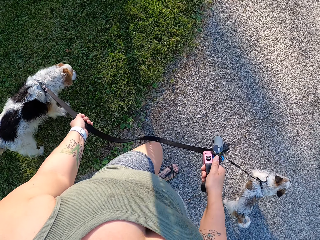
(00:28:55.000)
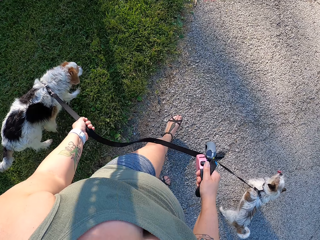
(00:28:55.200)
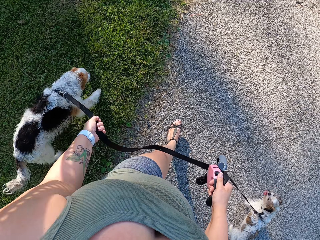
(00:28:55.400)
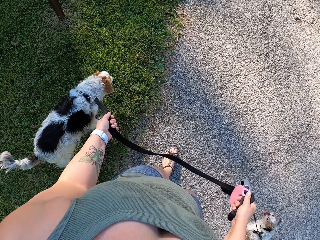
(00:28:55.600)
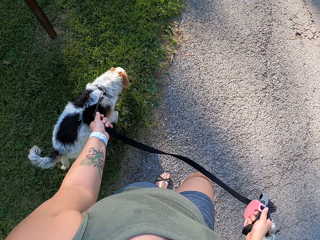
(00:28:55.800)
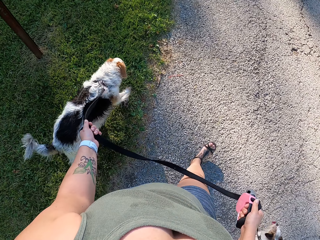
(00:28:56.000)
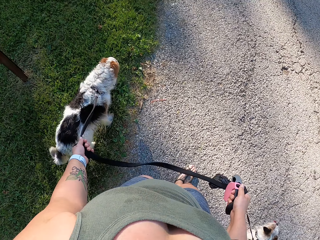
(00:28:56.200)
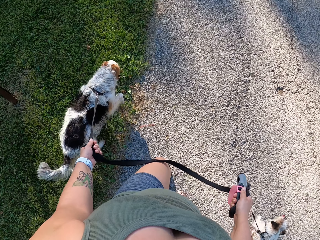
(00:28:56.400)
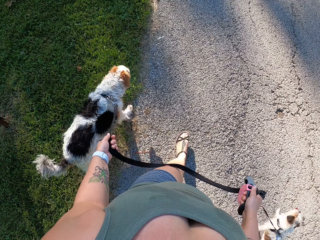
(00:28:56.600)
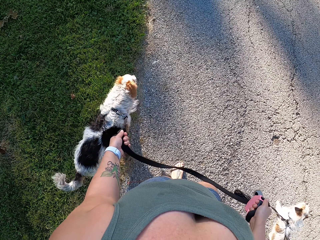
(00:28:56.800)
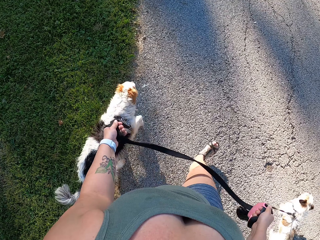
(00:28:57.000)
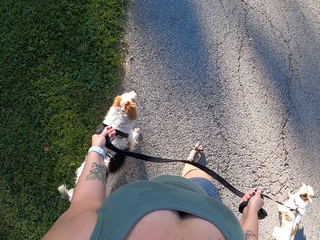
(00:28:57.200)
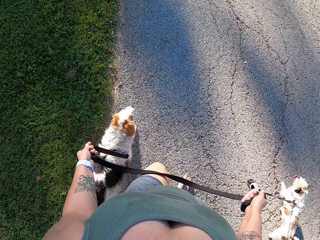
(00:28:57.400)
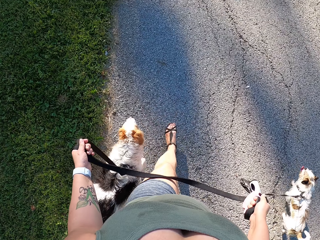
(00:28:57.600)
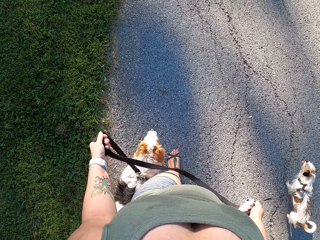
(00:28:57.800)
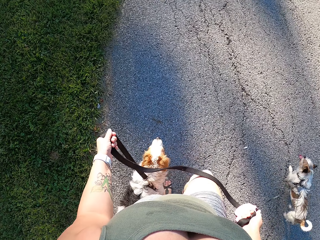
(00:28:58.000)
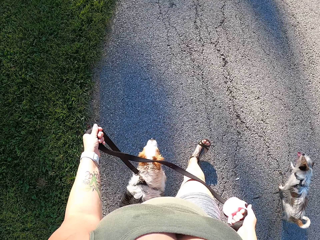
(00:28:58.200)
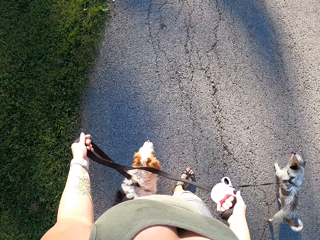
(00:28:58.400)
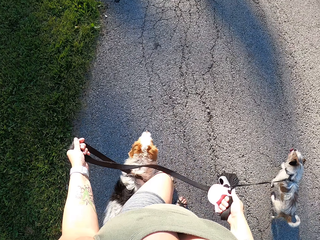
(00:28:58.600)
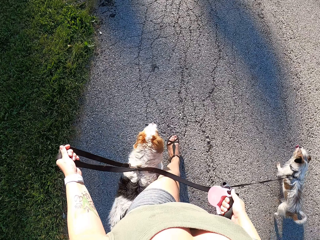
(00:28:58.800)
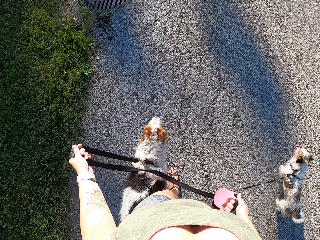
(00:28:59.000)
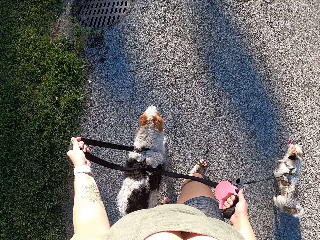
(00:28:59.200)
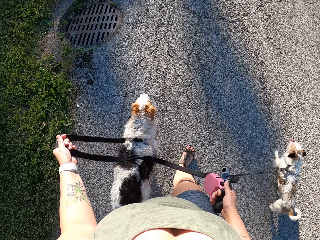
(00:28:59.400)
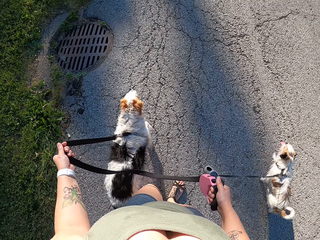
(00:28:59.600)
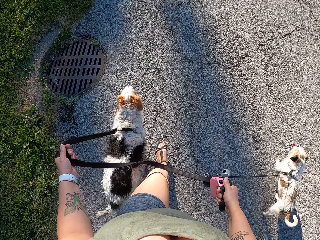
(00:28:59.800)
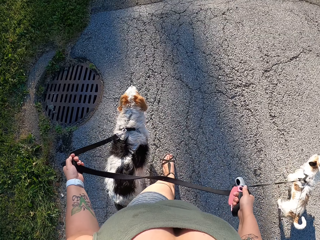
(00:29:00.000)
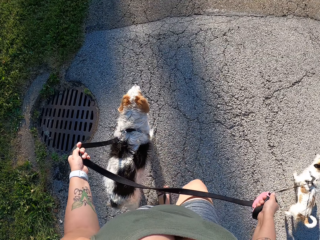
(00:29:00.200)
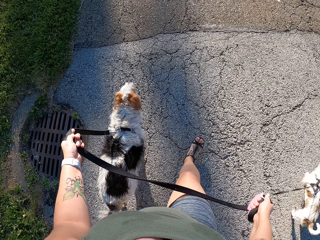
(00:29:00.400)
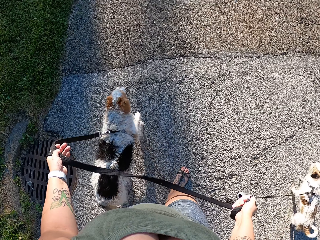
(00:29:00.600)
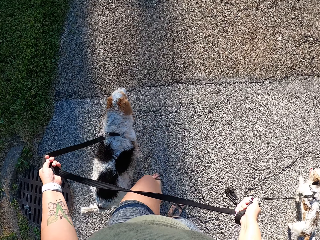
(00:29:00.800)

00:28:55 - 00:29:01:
The camera wearer walks the dogs on the road.

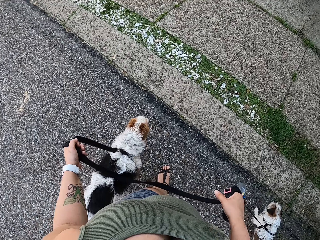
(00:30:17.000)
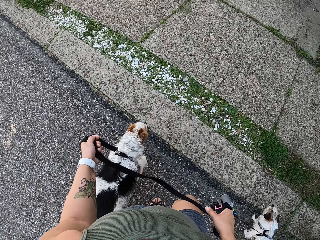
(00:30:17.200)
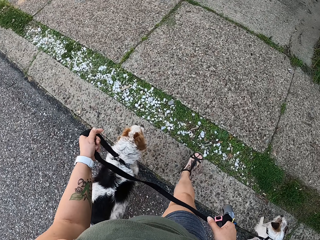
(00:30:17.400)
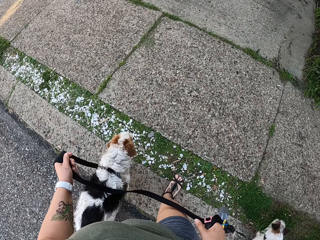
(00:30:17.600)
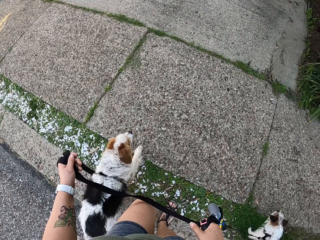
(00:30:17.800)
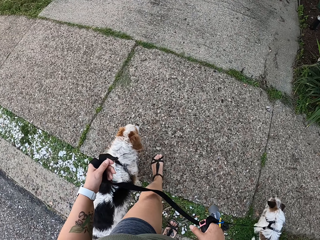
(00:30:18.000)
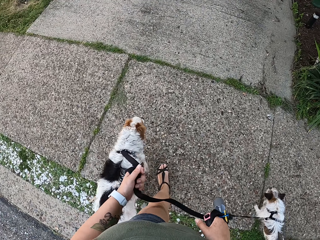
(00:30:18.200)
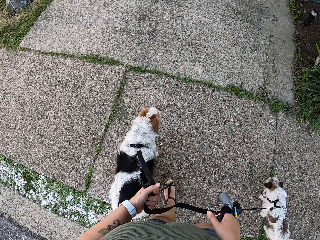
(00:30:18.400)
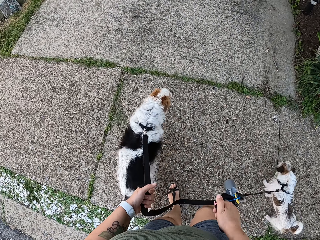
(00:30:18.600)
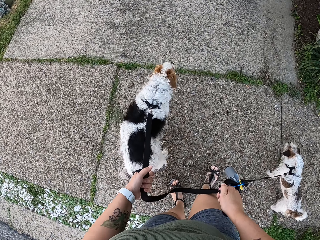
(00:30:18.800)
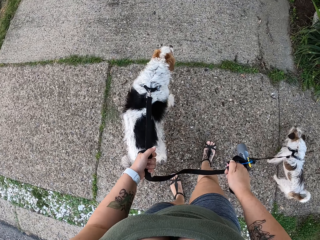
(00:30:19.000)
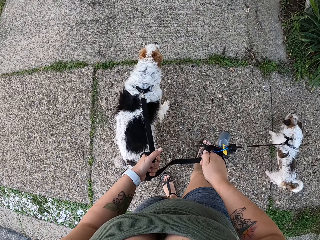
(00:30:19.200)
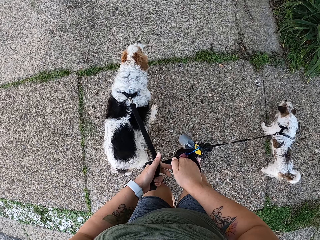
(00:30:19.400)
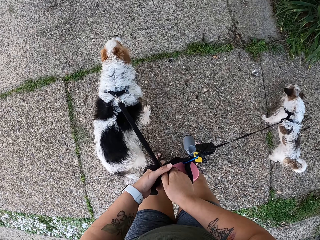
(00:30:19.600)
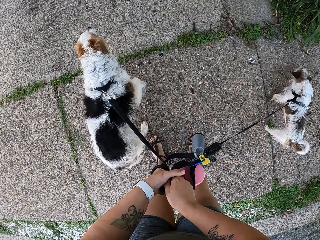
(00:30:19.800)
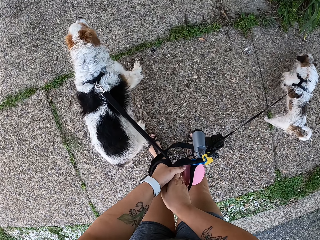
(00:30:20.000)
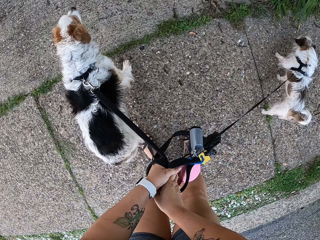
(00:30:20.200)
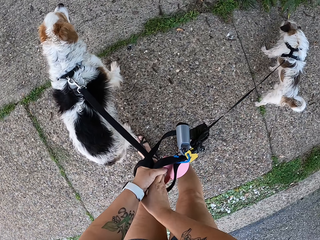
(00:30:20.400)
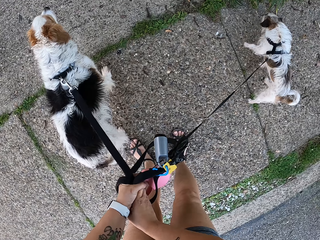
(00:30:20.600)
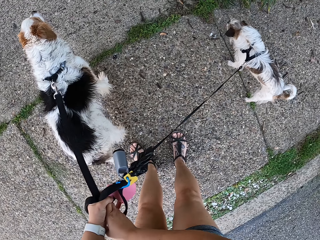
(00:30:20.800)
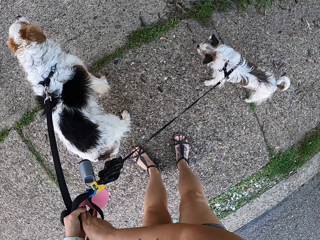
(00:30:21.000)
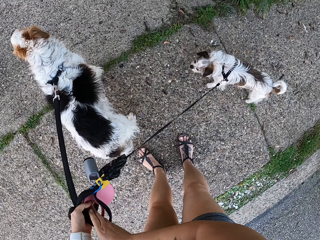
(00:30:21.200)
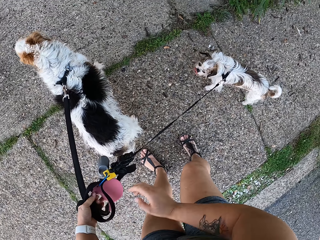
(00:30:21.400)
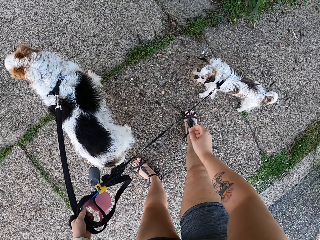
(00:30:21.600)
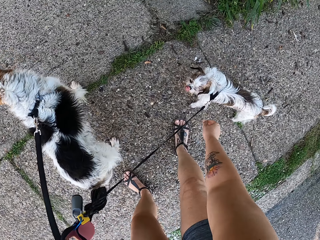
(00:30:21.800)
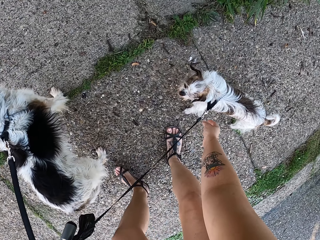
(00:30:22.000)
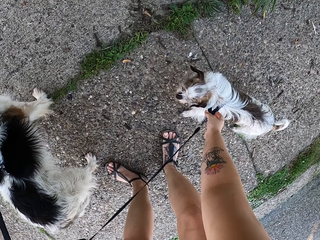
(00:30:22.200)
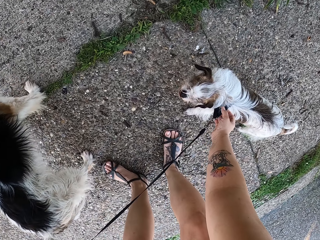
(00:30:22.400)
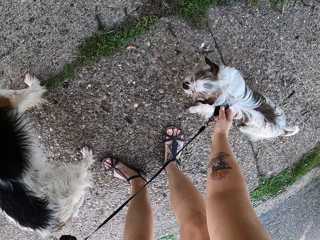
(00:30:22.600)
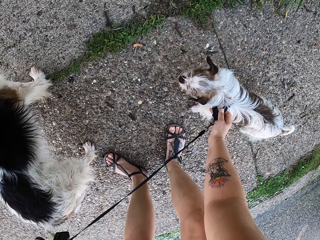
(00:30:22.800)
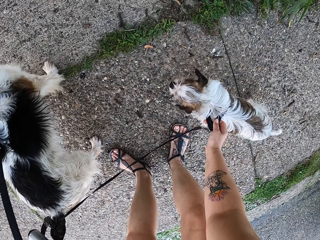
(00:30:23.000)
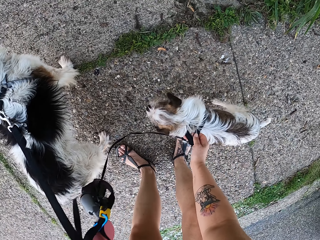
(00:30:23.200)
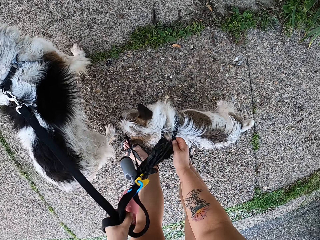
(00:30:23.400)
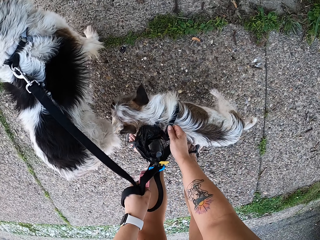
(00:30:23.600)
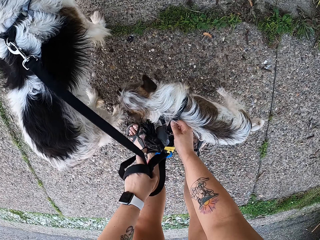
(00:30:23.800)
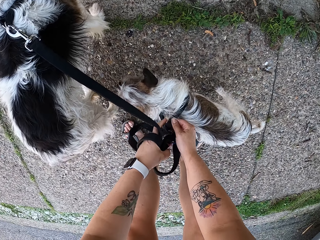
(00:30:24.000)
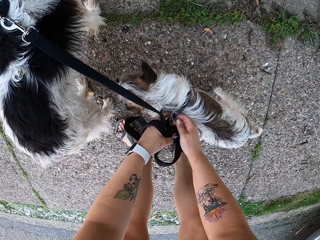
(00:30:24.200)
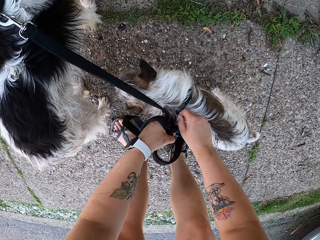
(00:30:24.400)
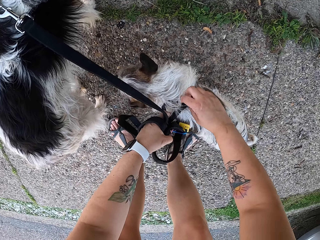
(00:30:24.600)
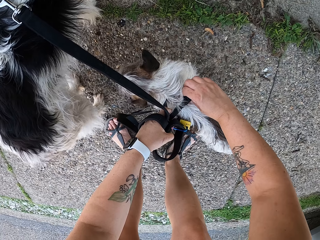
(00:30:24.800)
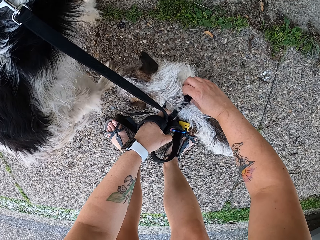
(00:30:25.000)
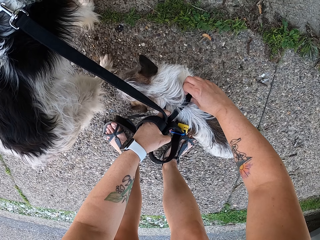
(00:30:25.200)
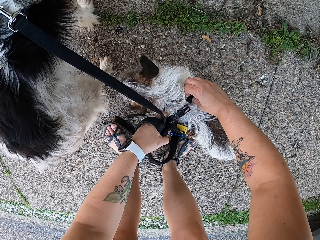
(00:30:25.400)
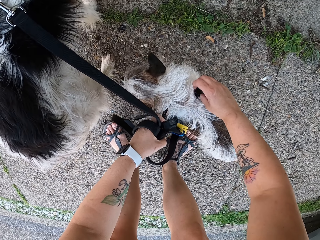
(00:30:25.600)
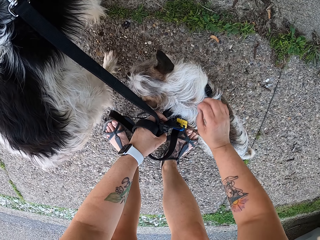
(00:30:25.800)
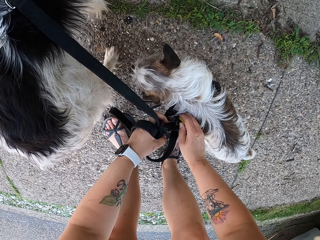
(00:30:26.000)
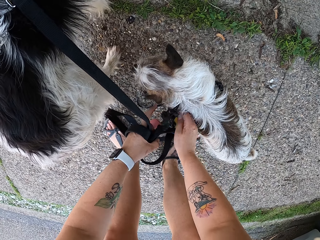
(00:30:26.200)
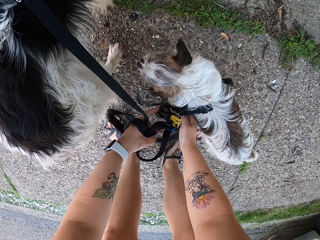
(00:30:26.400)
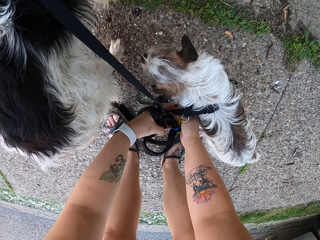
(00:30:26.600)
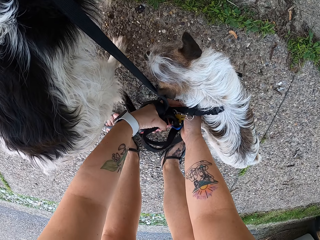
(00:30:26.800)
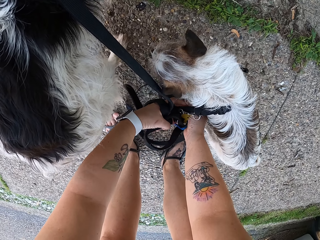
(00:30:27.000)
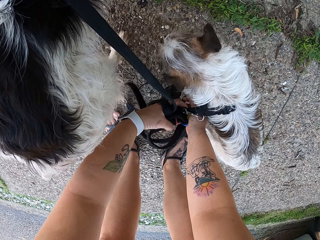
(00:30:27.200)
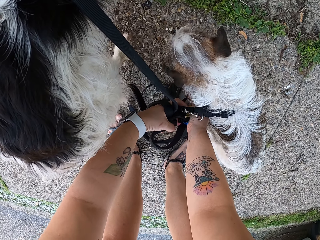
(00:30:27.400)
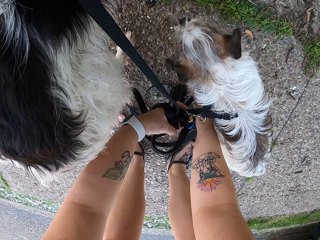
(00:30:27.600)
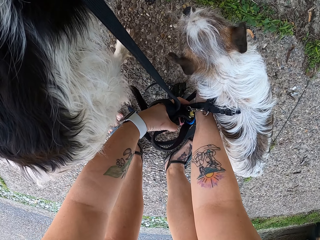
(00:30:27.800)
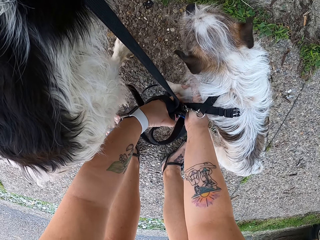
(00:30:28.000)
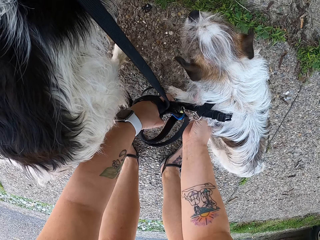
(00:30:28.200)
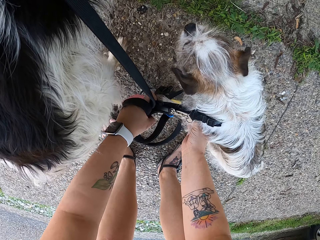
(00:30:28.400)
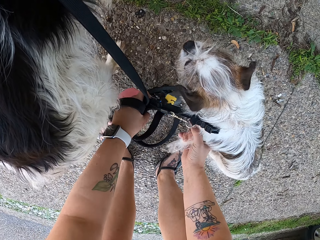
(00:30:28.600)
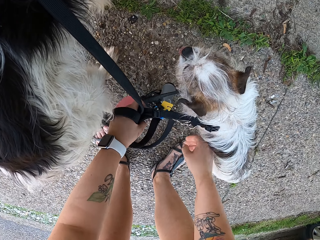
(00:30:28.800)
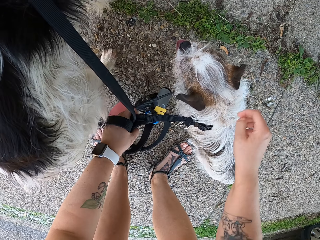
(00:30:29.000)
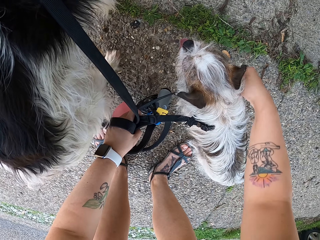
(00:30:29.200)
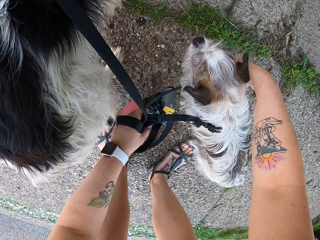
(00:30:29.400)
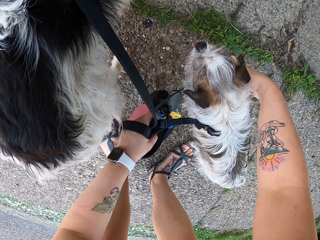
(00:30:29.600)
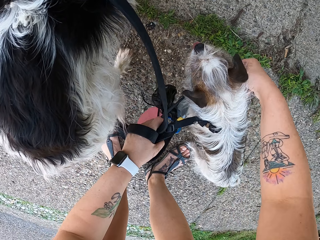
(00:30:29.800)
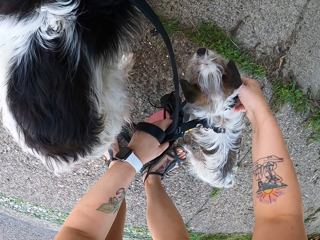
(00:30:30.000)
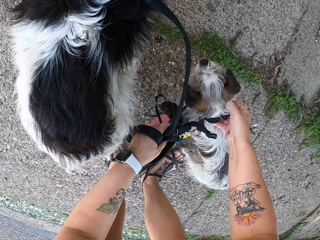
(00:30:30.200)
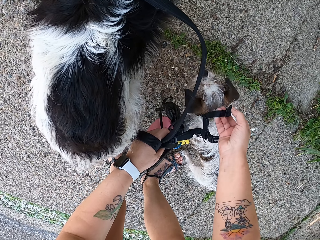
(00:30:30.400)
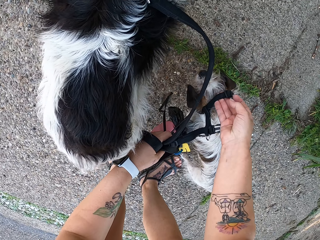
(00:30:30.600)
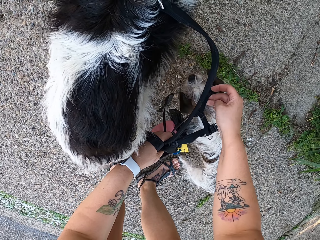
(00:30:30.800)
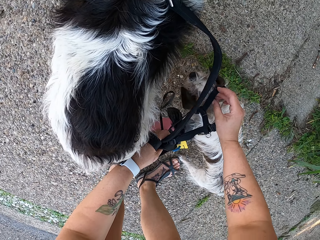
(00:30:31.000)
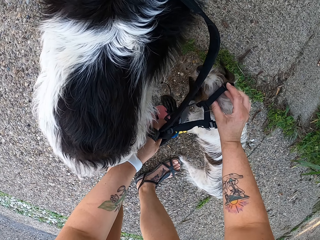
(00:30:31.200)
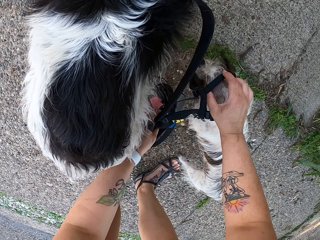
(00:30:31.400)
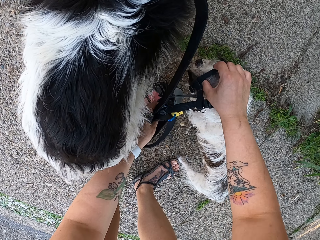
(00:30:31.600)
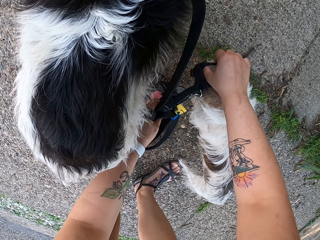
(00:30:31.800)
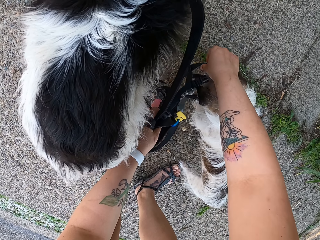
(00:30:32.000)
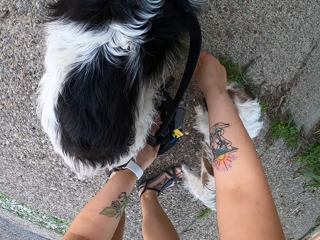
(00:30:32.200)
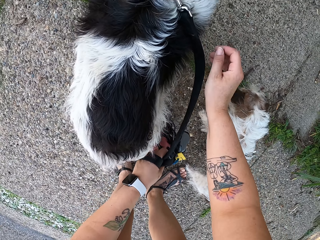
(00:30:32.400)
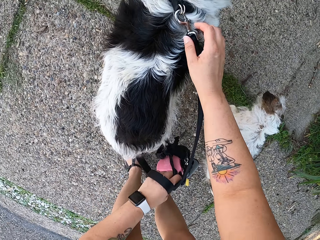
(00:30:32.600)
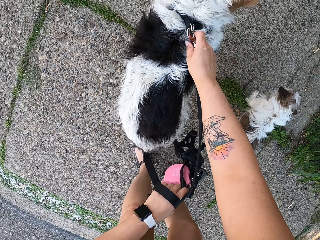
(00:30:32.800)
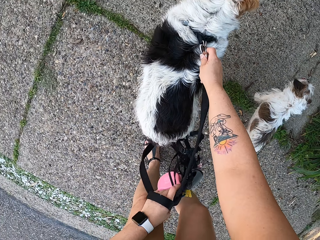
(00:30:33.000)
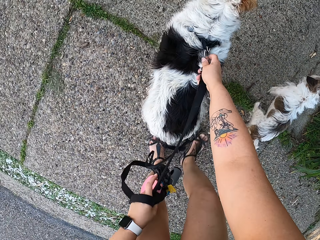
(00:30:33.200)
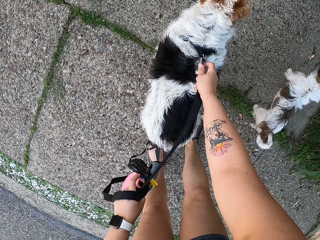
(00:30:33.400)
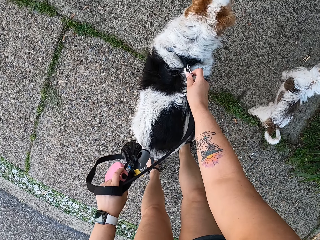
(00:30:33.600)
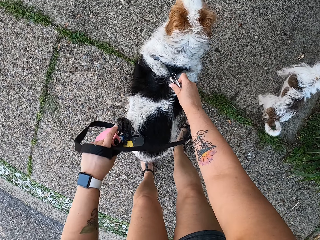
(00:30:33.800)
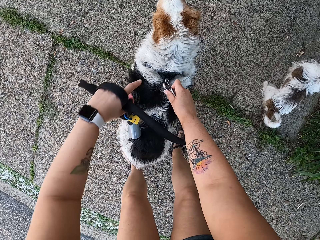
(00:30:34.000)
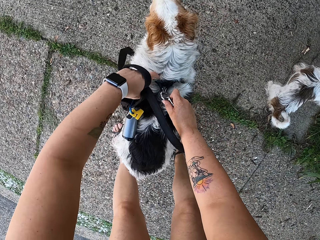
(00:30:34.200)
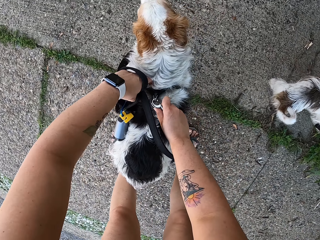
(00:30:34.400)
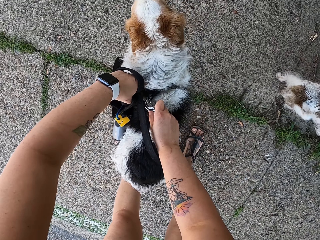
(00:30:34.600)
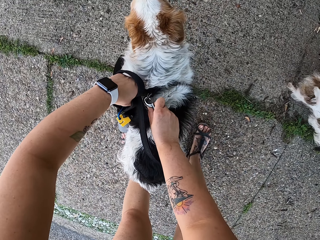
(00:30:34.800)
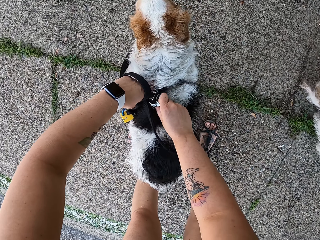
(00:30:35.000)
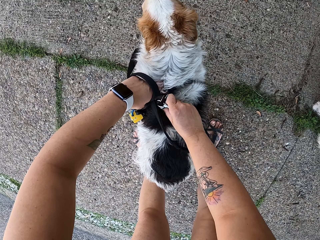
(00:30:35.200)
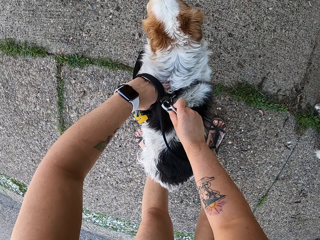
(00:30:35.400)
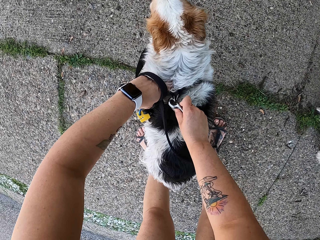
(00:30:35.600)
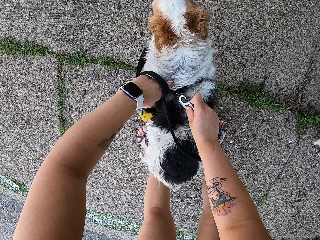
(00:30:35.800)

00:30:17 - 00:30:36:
The camera wearer walks the dogs on the path. They stand with the dogs on the path. They switch the leash to the other hand and pull the leashes. They remove the dog pet collar. They pull the dog. They open the leash. They remove the leash from the dog. They open the leash.
